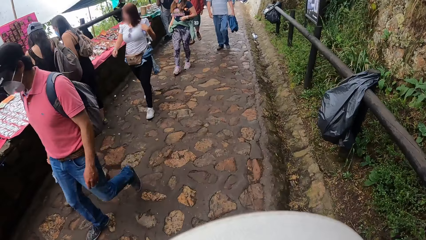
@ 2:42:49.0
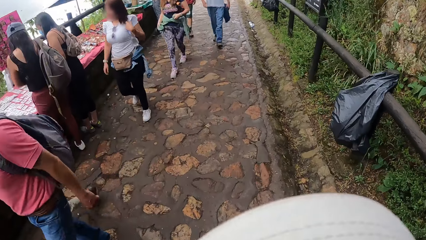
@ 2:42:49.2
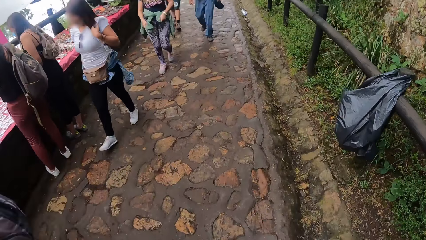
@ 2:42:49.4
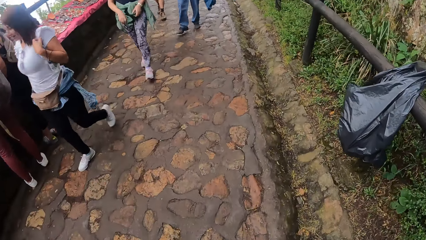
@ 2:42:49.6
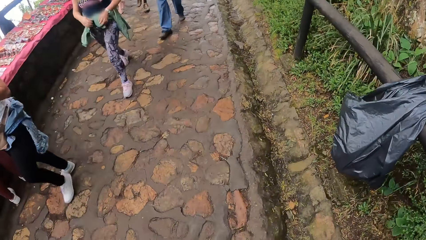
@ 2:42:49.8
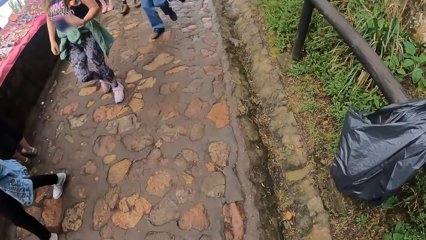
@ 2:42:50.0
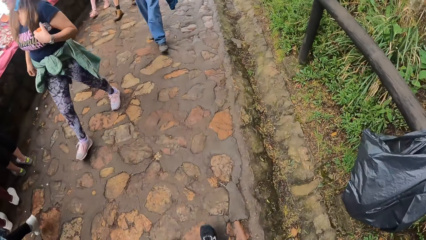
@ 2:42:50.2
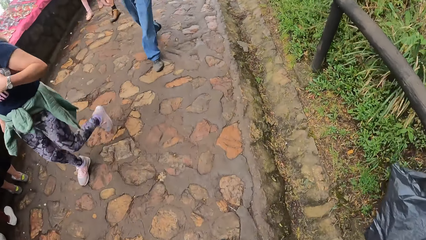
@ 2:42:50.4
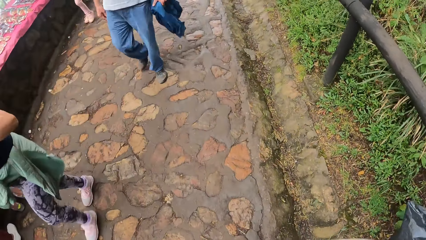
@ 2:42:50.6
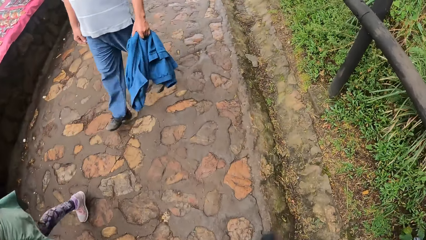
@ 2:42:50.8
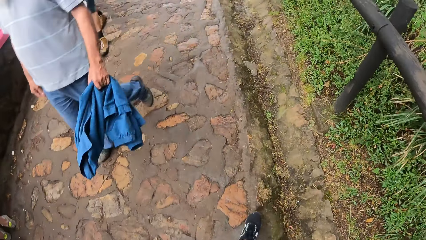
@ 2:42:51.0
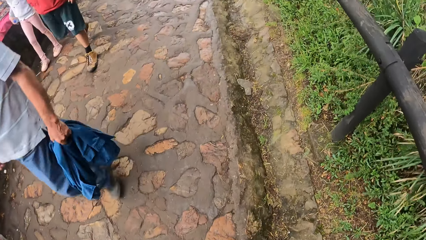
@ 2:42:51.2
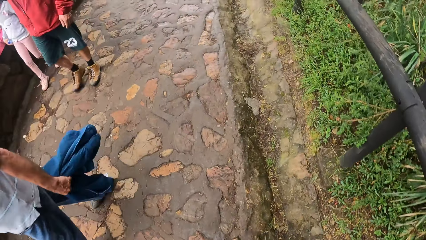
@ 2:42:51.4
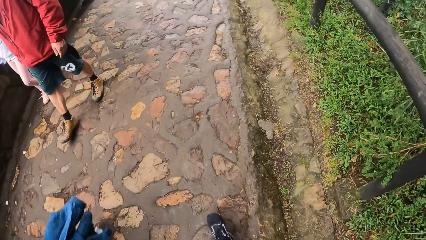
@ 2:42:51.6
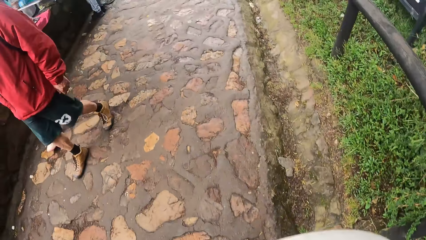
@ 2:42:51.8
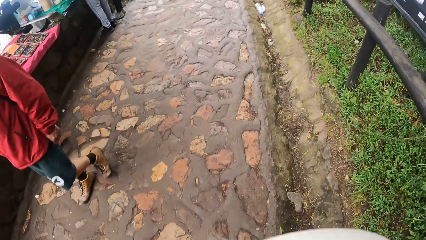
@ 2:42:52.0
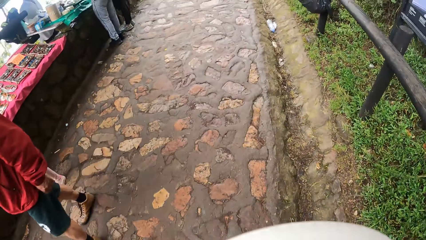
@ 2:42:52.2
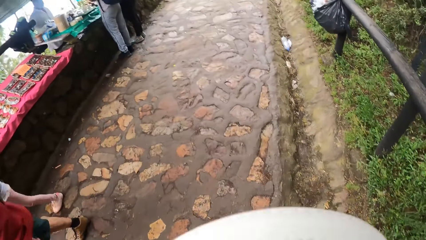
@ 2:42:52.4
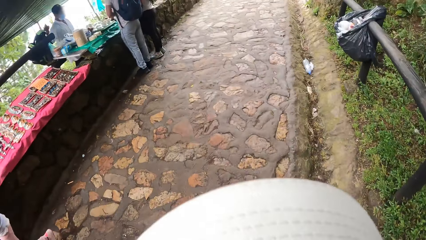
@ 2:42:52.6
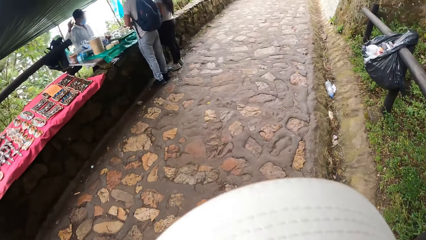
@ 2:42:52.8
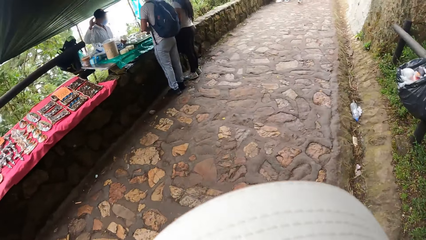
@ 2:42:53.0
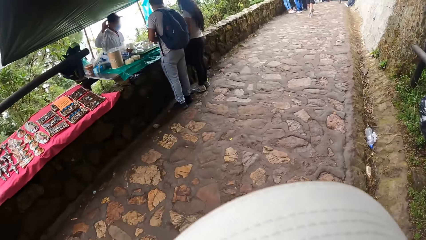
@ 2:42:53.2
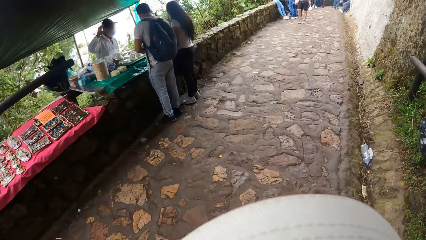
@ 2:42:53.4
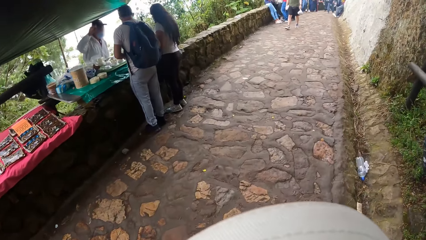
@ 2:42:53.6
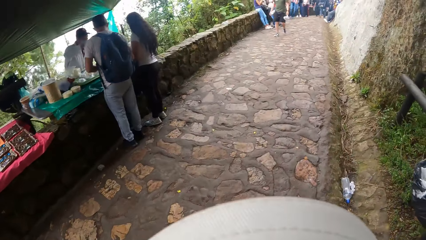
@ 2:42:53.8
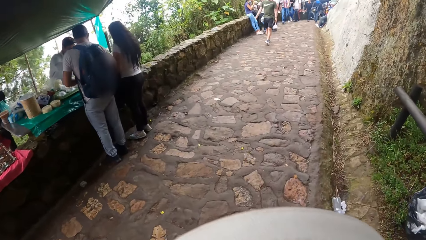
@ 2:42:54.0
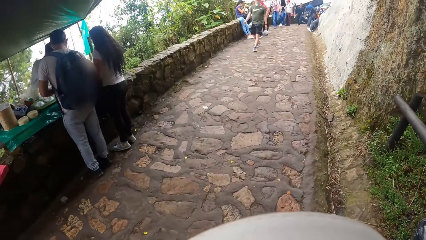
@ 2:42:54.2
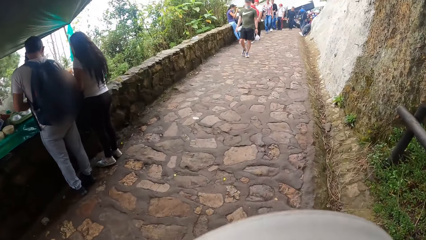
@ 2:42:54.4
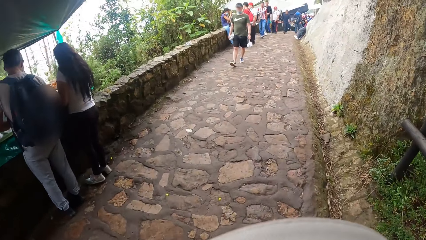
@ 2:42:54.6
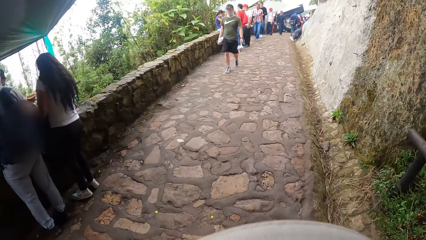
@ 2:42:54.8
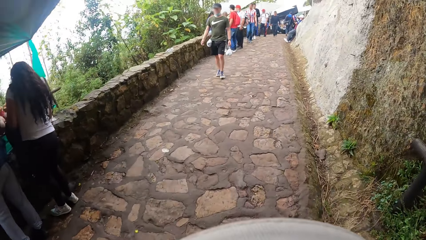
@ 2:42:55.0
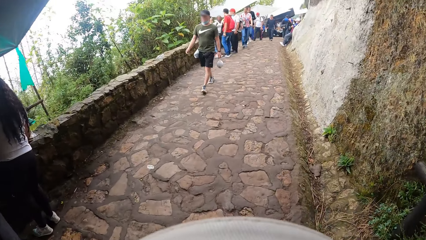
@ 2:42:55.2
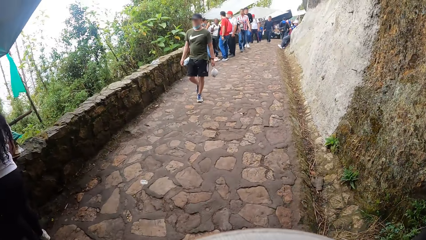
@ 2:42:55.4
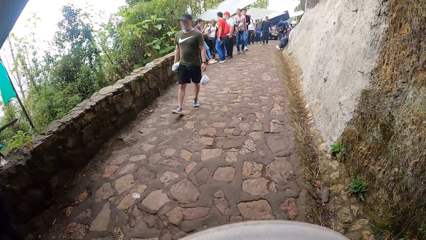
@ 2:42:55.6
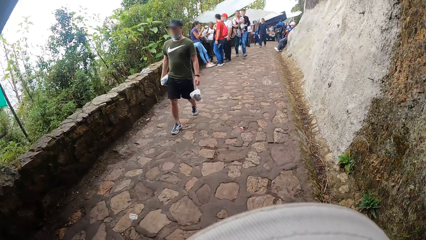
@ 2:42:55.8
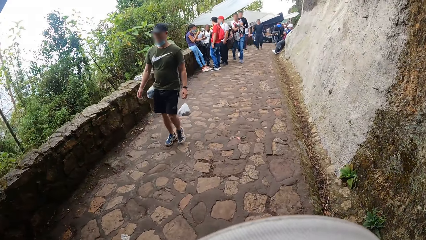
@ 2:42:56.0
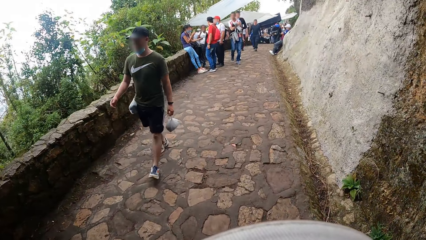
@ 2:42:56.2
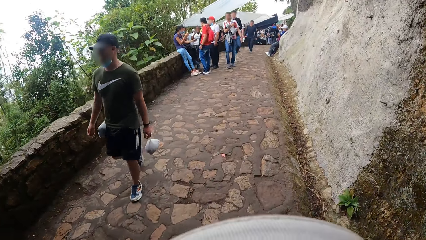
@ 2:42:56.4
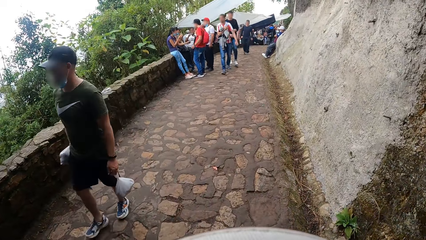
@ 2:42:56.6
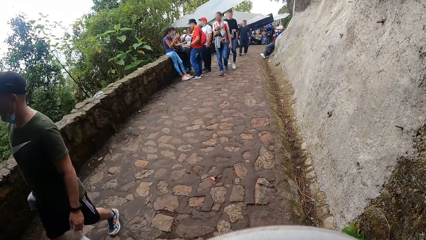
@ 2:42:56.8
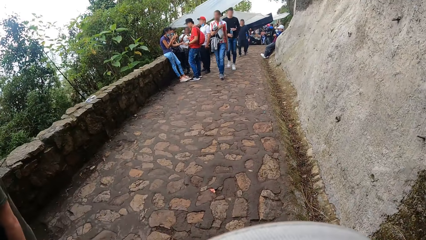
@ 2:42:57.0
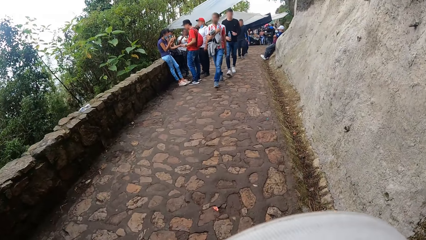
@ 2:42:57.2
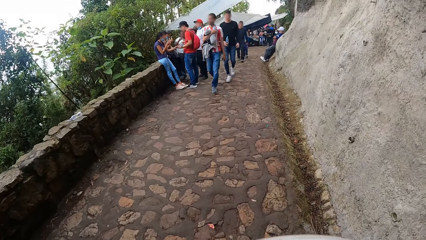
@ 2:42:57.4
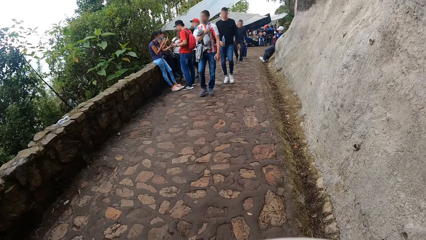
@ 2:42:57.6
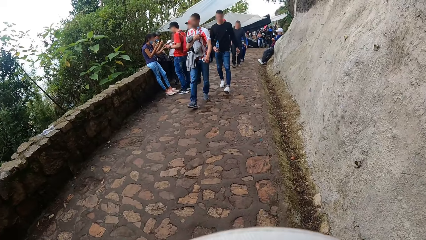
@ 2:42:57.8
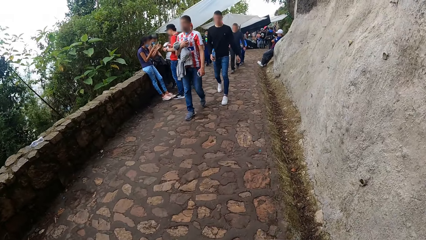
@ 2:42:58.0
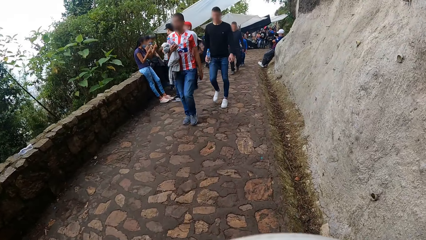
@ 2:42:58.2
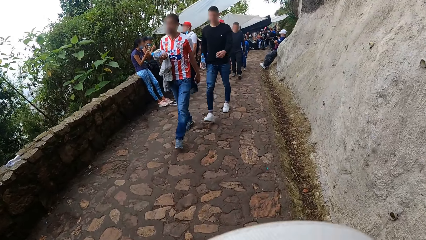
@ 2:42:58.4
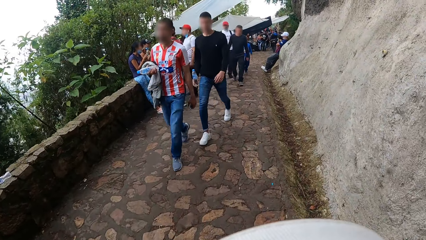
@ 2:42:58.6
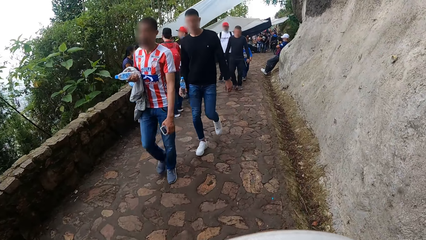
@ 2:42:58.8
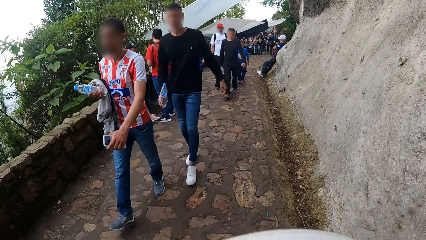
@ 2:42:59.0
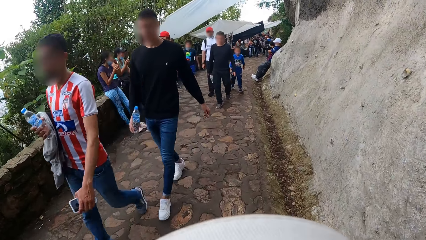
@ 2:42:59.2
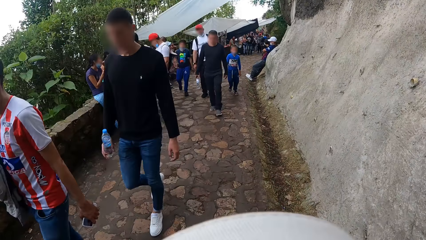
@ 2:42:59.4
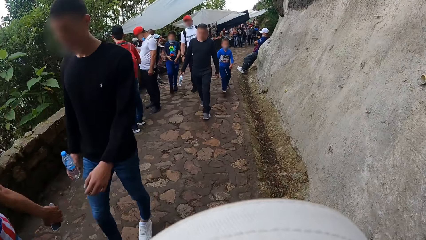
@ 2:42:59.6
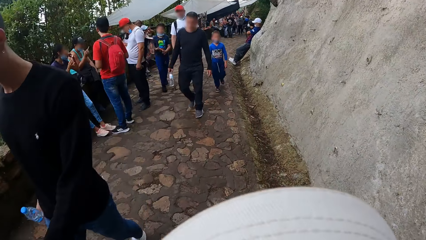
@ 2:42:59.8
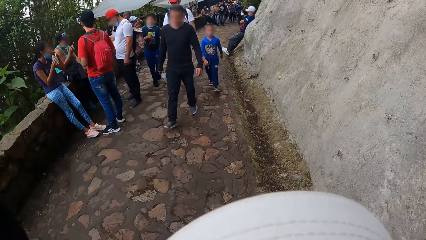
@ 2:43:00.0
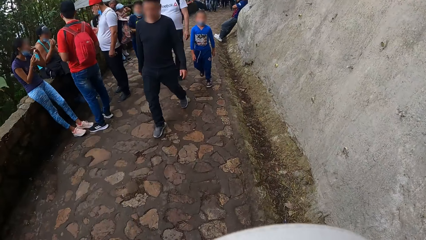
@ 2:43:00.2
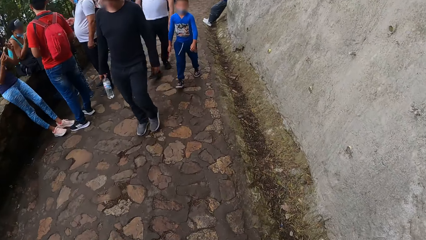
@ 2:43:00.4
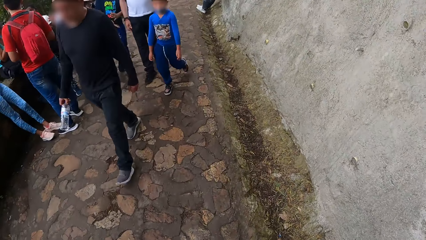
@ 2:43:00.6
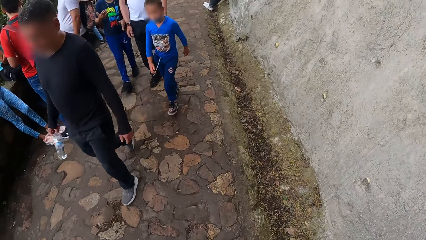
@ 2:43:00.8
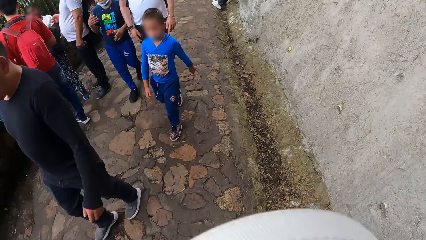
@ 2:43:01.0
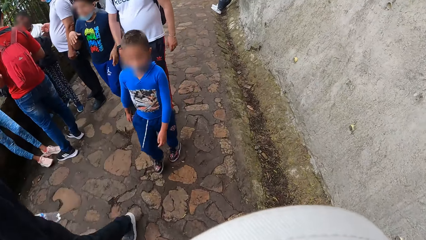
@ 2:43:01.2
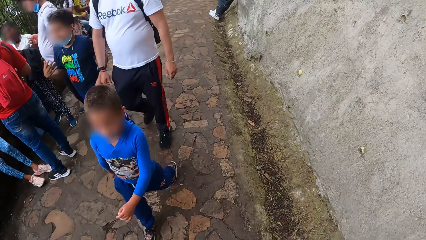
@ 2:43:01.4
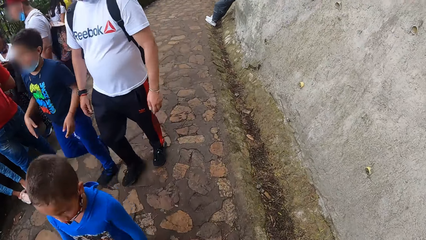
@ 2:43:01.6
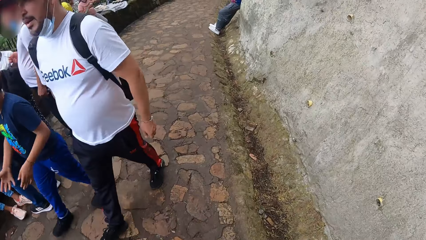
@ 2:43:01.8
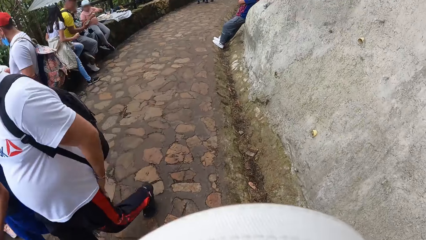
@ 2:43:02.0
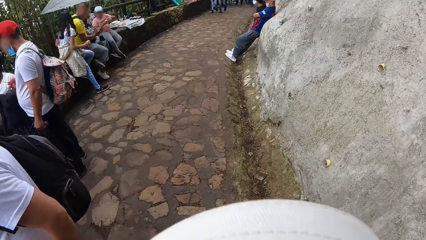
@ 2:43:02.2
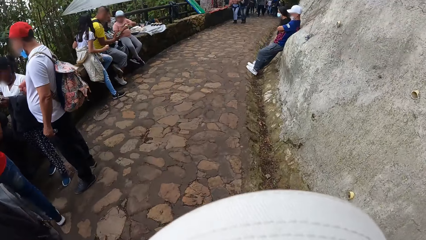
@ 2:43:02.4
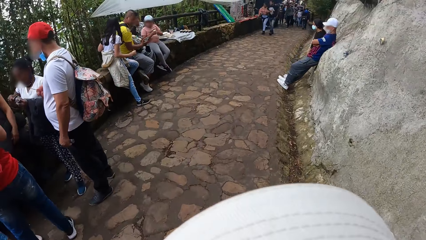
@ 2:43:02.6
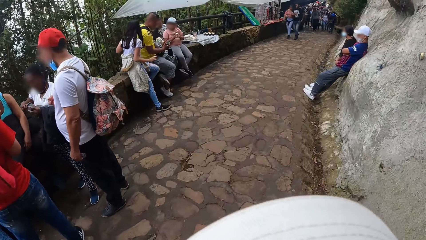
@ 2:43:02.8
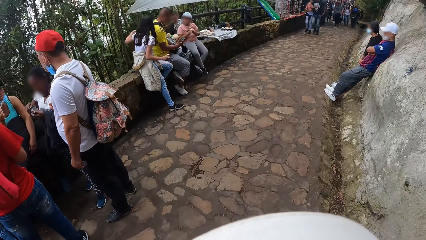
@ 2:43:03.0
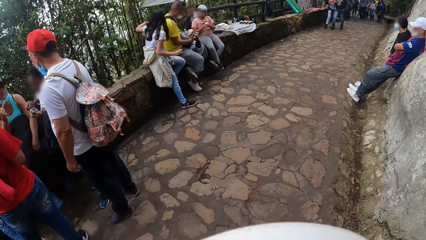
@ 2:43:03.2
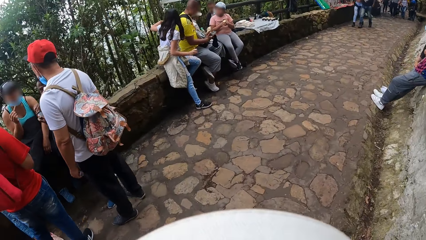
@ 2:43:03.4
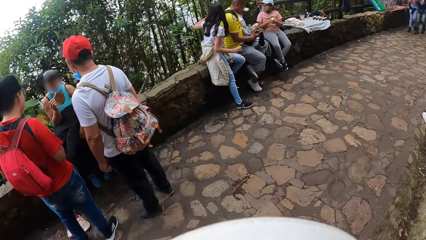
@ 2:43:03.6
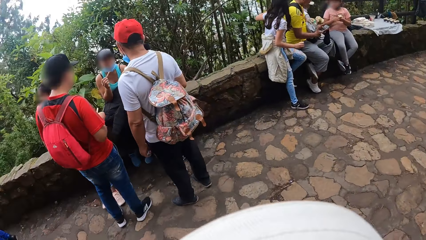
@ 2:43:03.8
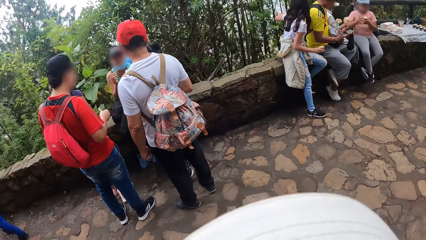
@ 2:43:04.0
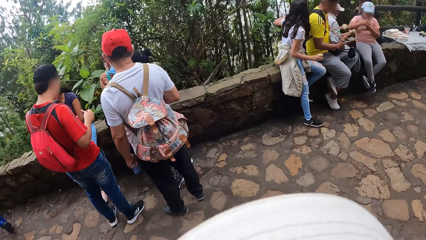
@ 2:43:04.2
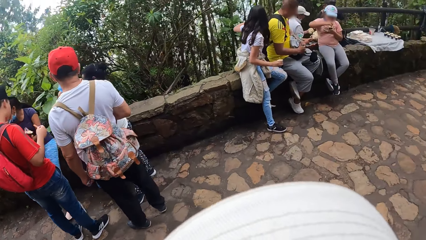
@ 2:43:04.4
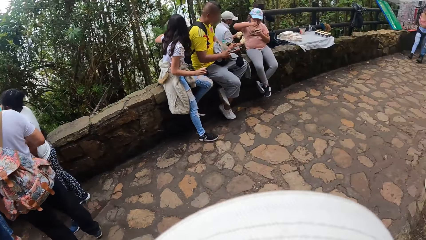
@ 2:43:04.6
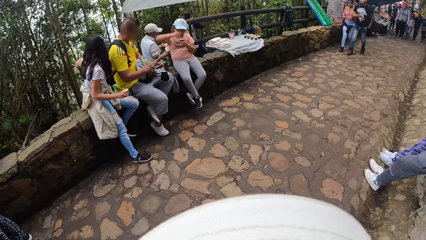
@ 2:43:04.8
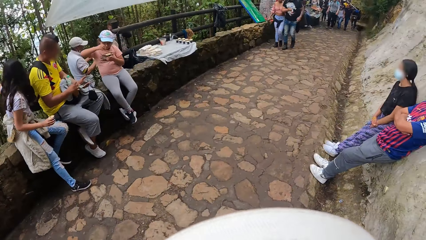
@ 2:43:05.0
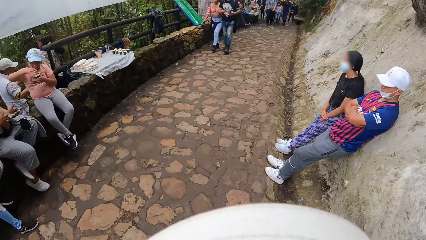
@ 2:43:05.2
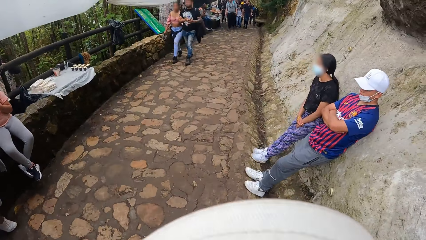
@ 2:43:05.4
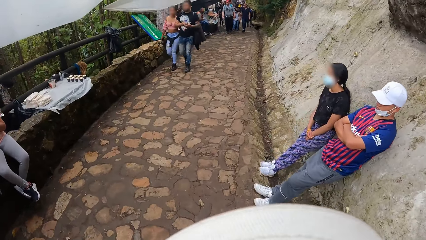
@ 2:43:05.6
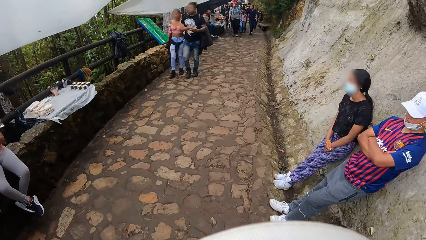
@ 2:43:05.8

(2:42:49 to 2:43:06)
The camera wearer looks around.
